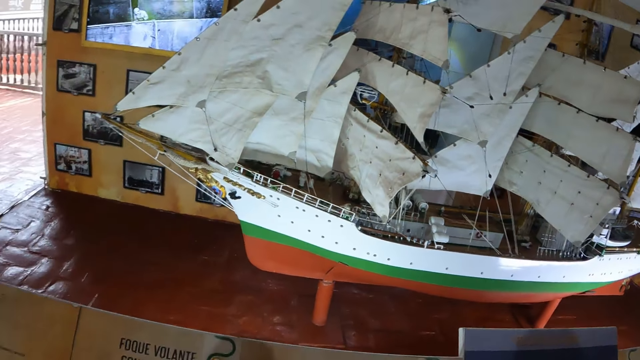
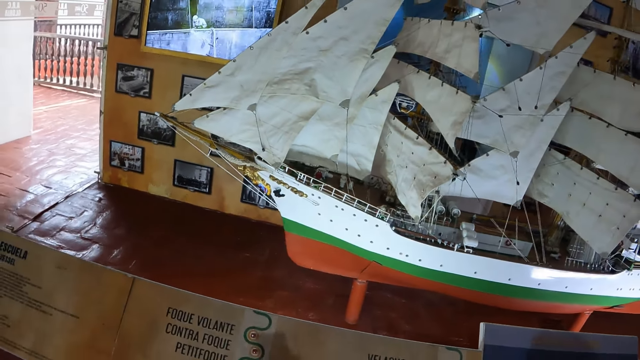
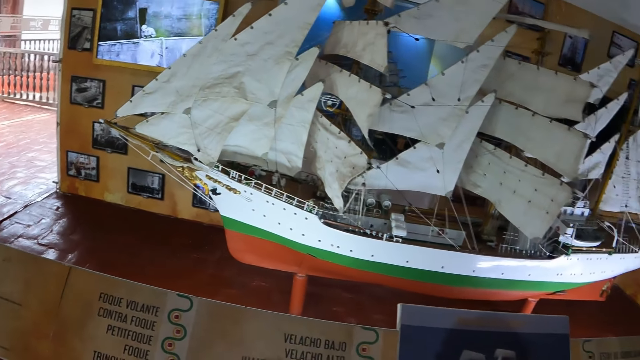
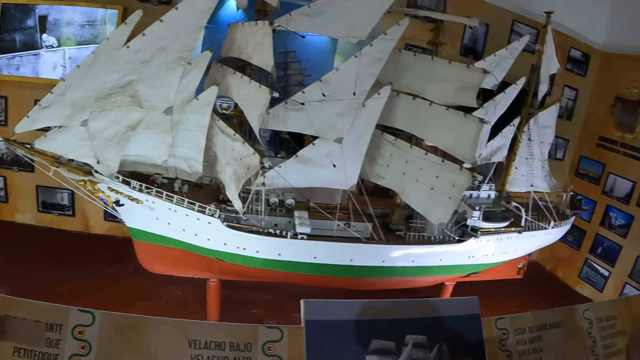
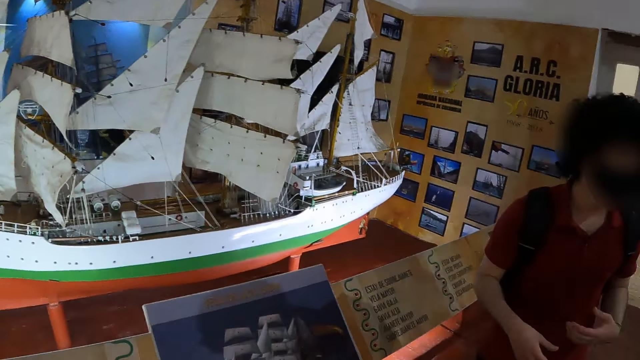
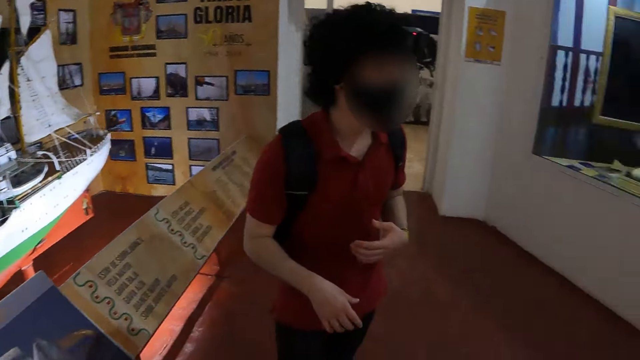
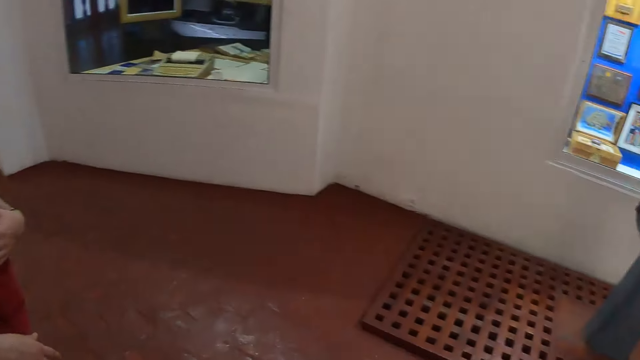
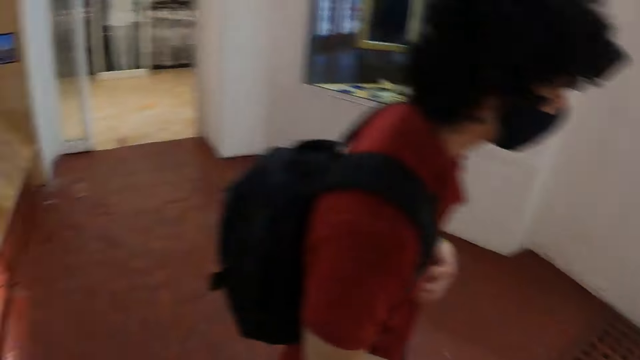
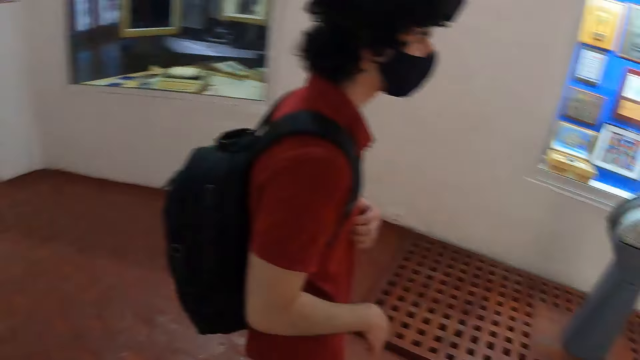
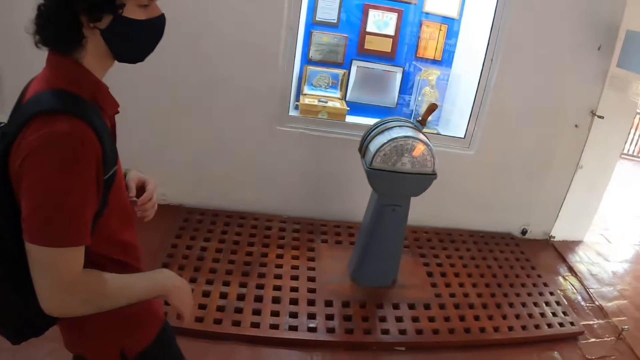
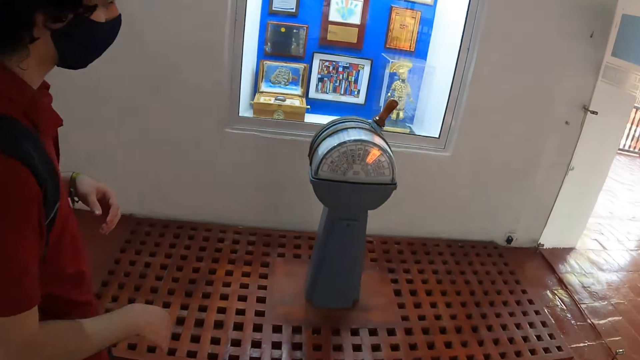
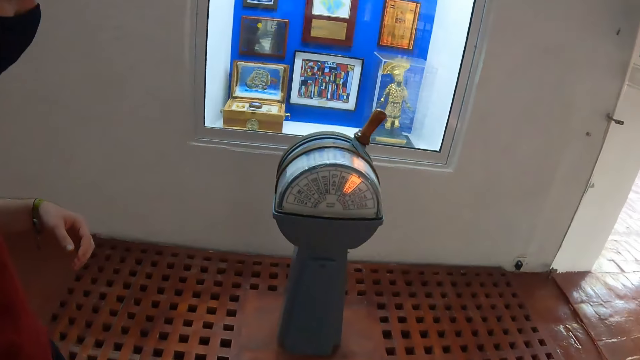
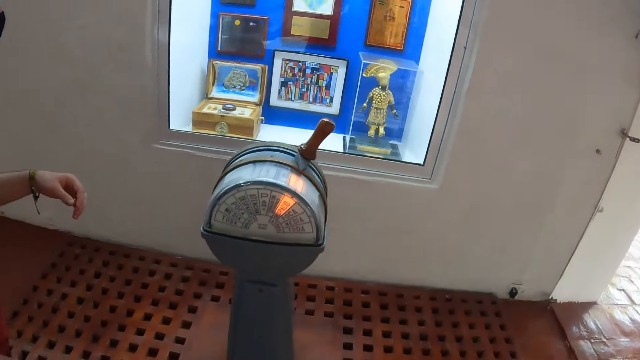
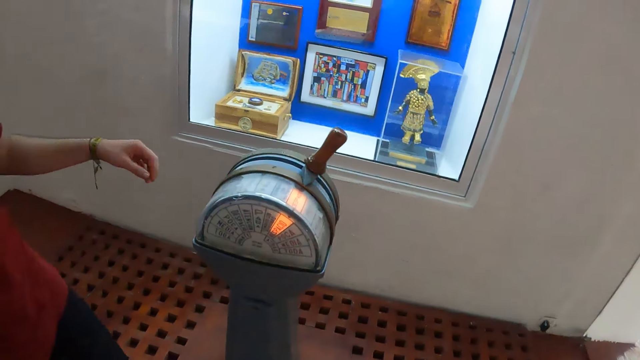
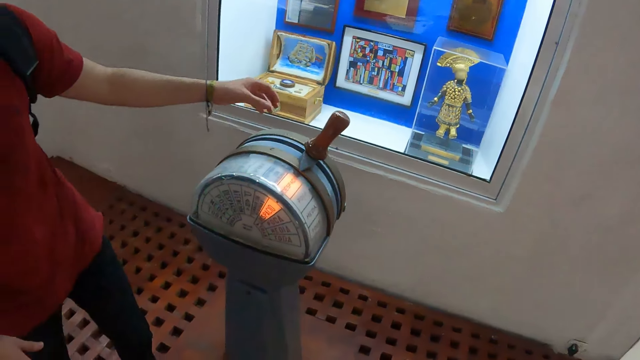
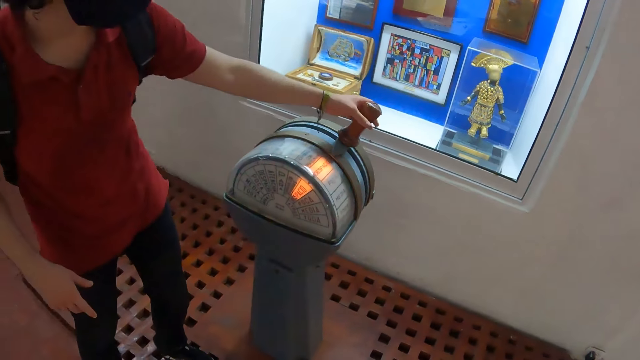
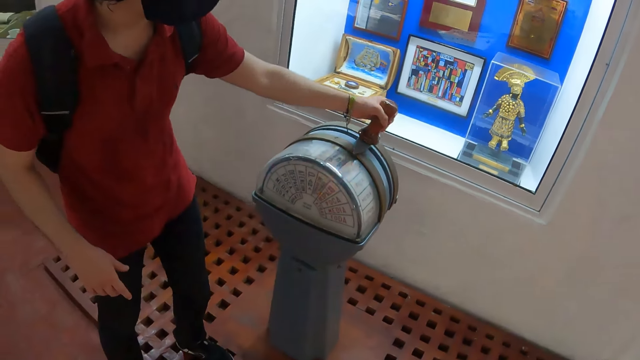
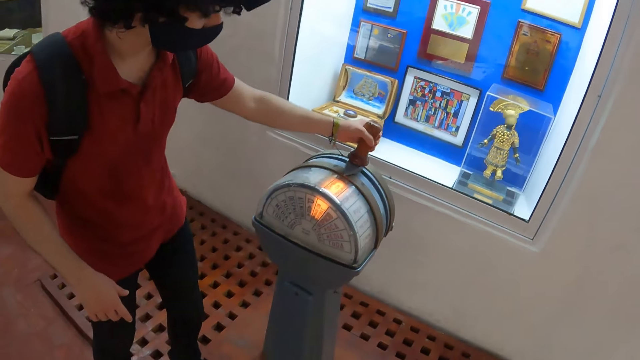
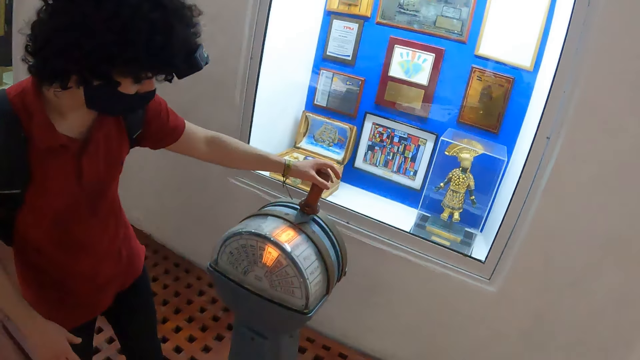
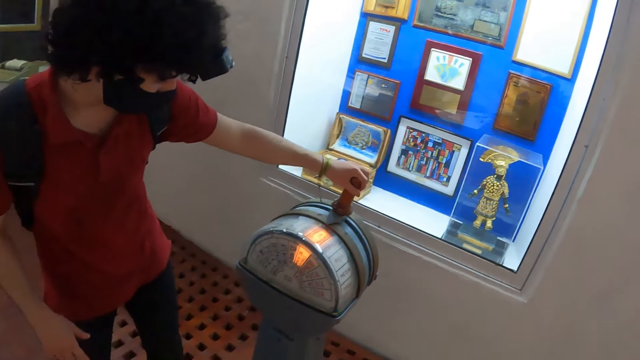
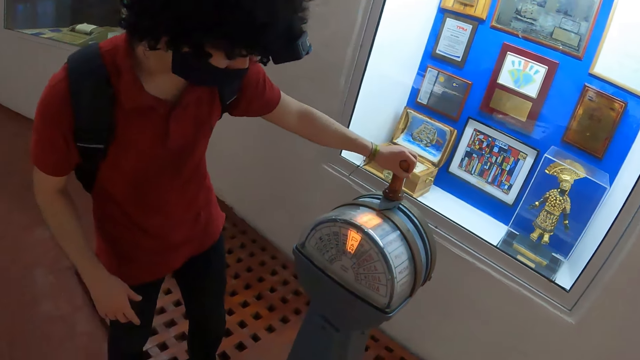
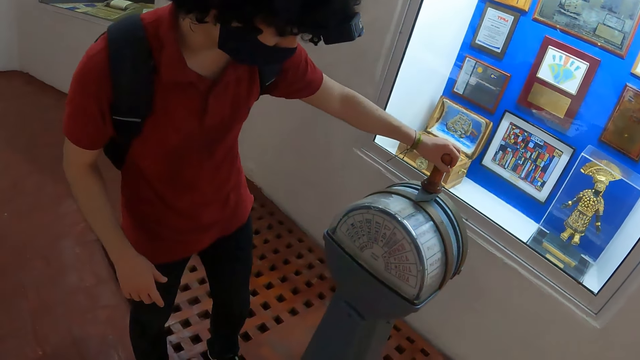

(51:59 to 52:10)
The camera wearer looks around the building. They walk beside a man. The man operates an angle indicator gauge. The man holds something.

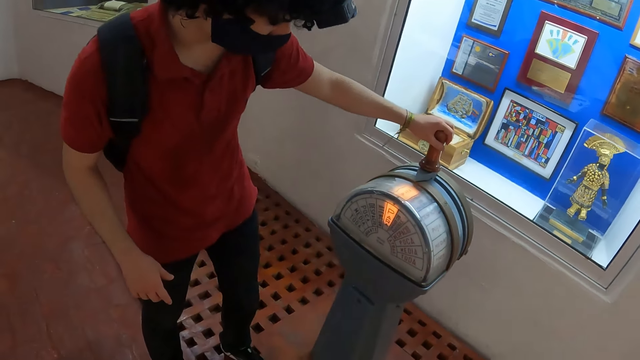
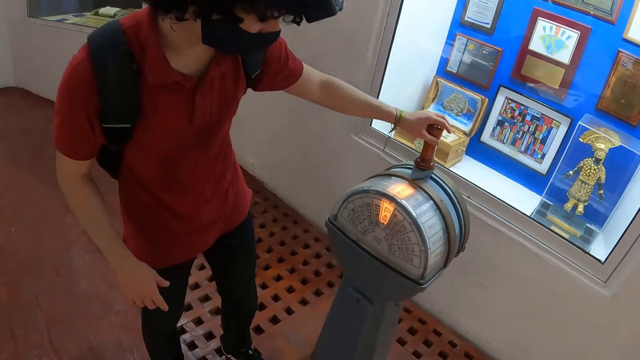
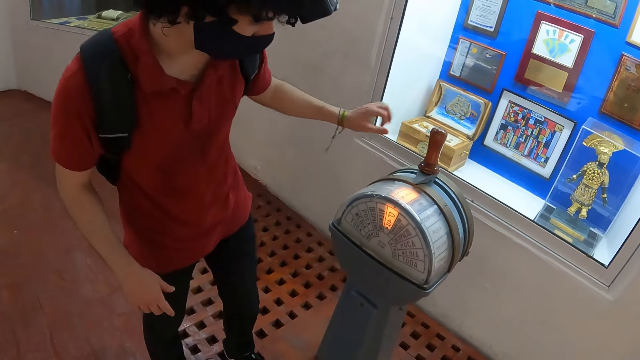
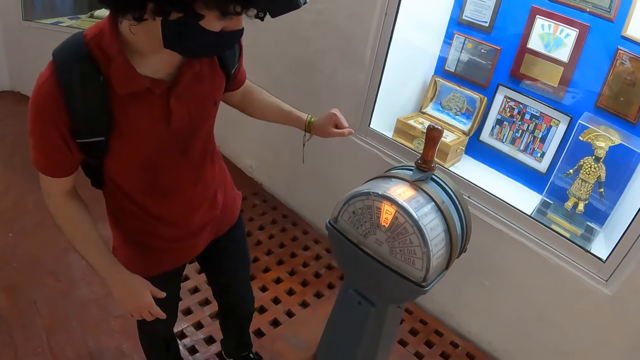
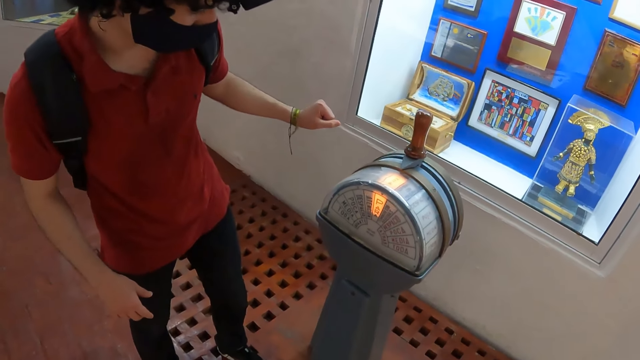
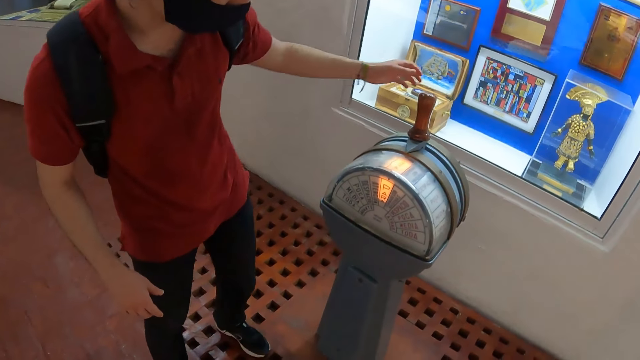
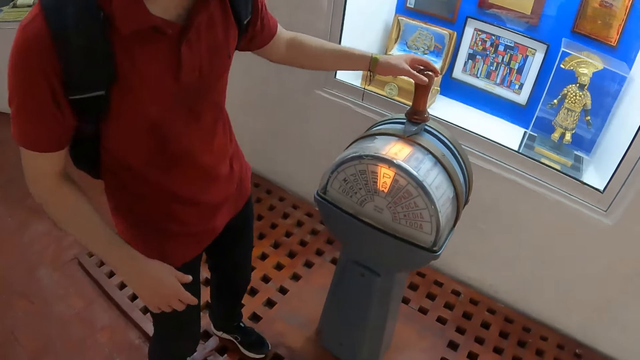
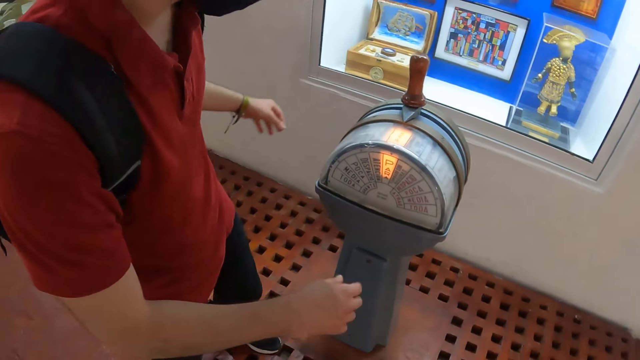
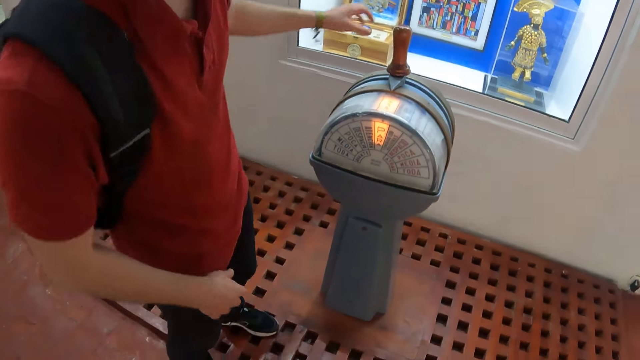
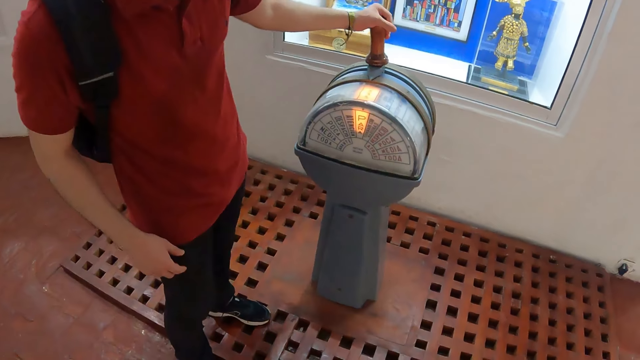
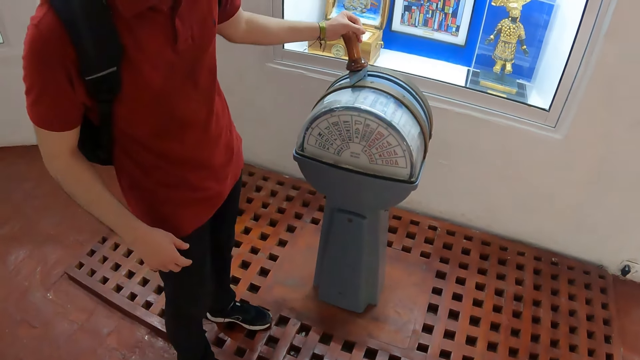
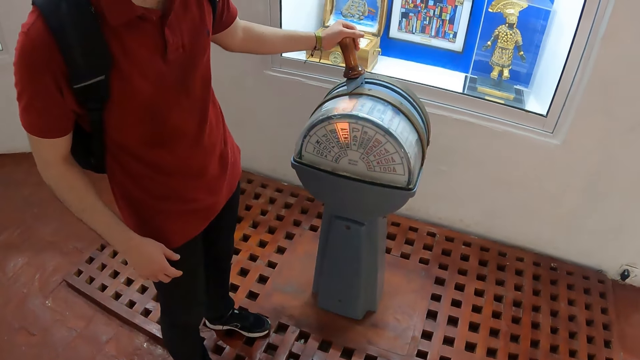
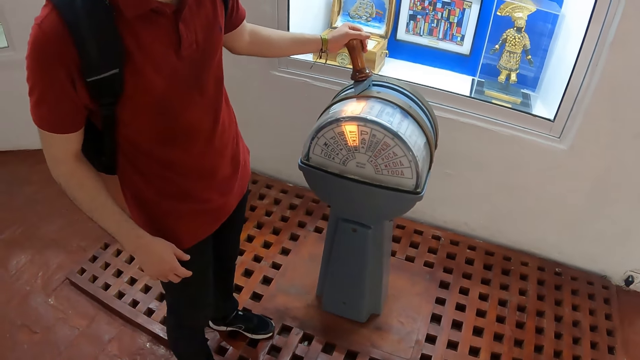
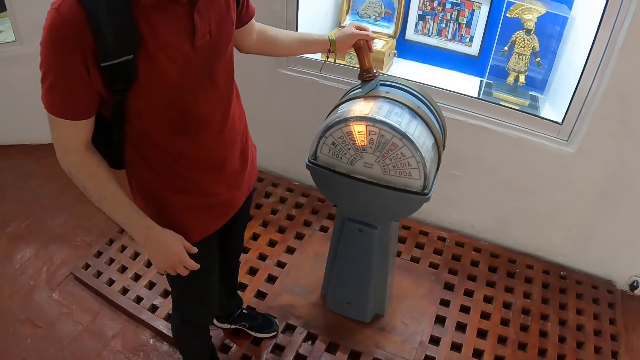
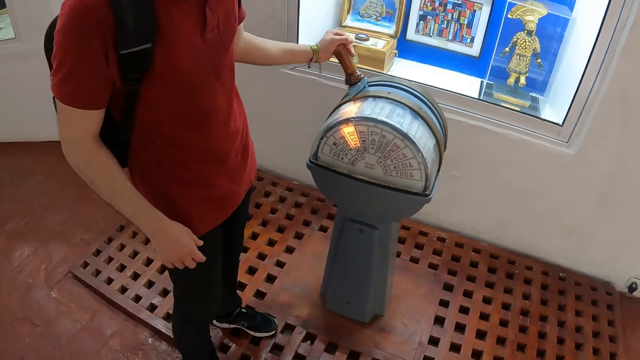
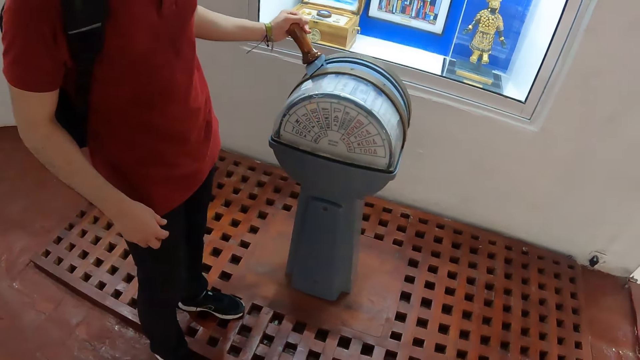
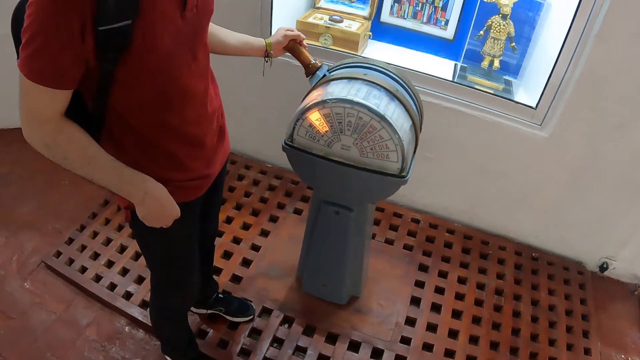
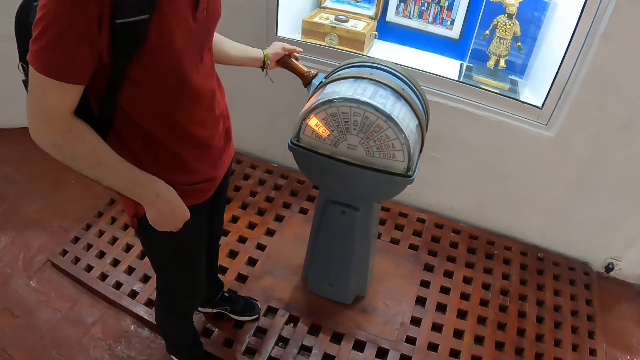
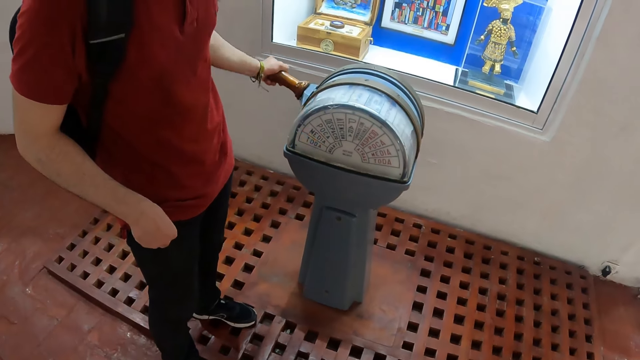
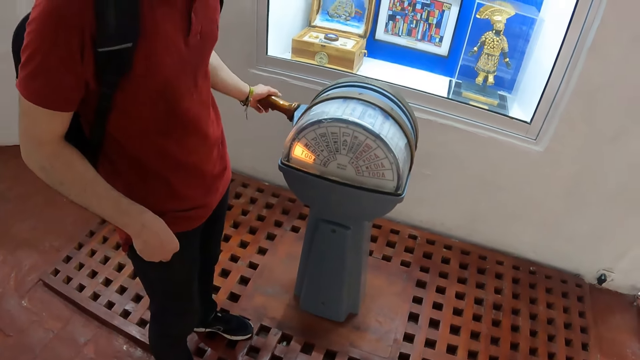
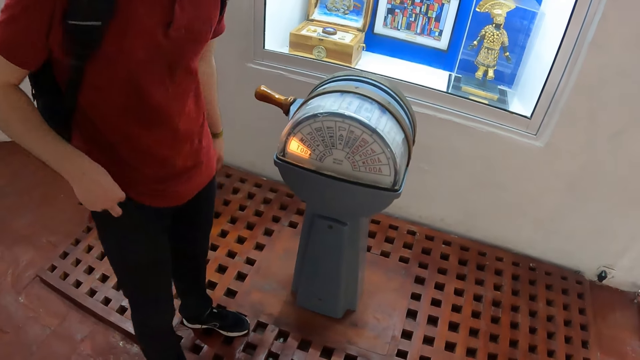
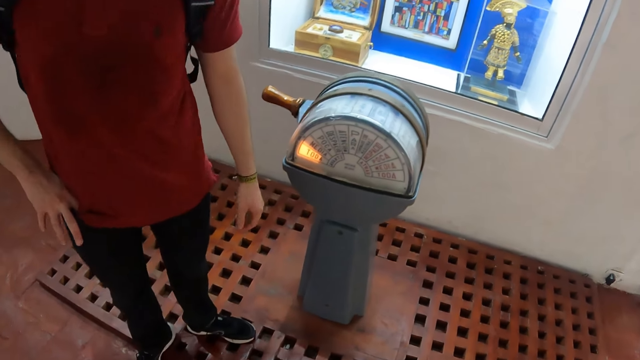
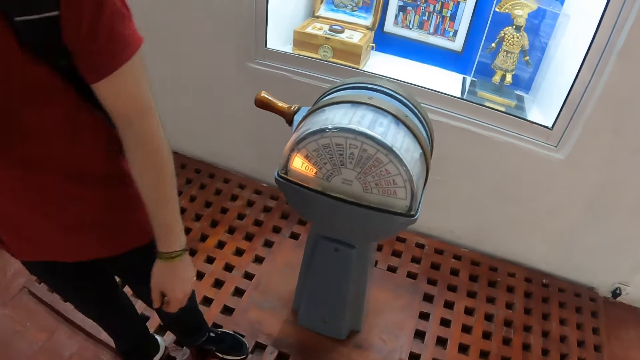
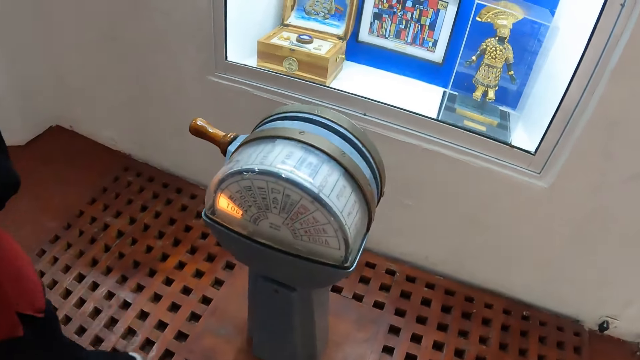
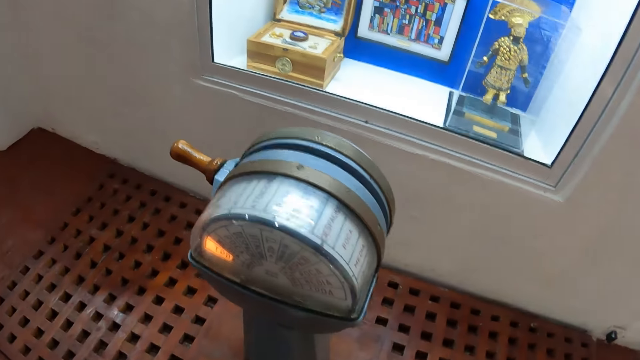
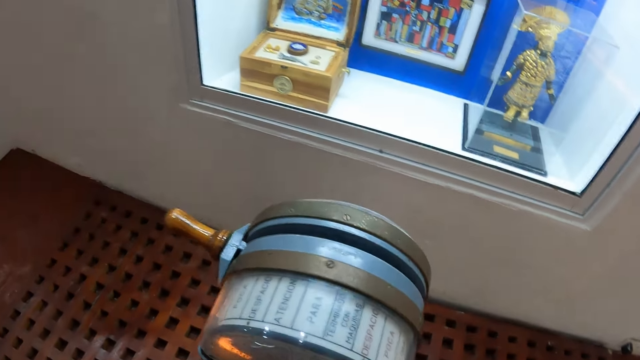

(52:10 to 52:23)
The camera wearer looks around. A man holds something. The camera wearer moves to the angle indicator gauge. They look at the angle indicator gauge.
